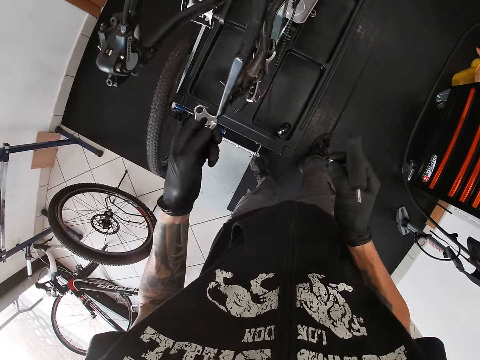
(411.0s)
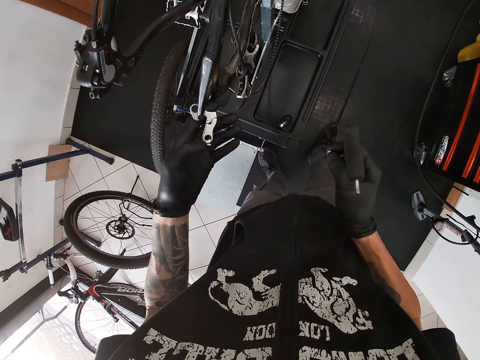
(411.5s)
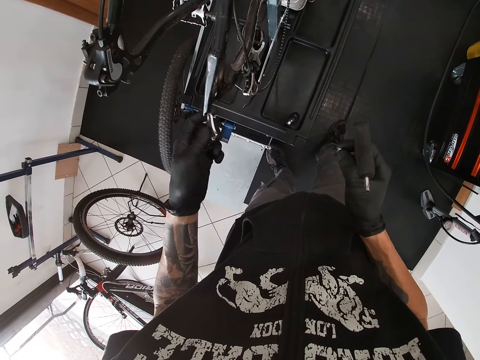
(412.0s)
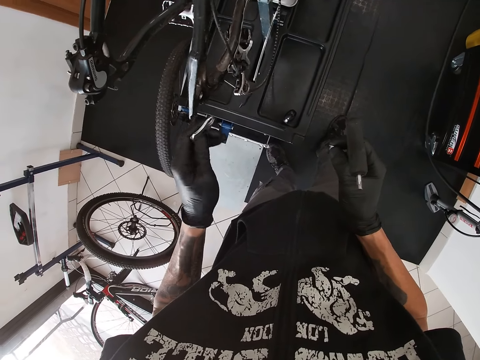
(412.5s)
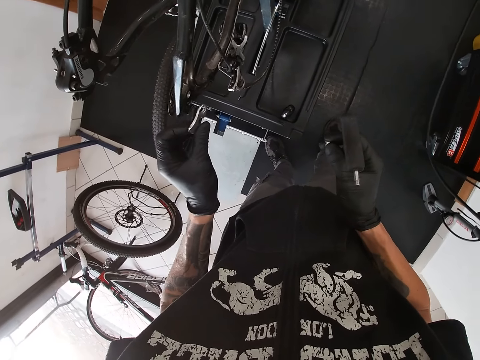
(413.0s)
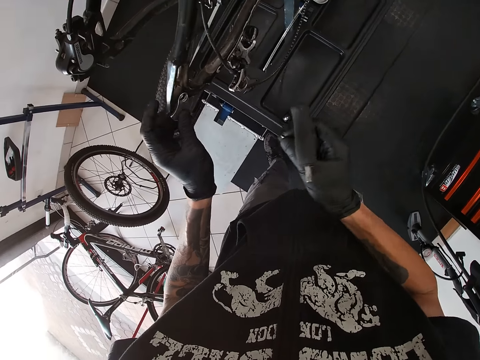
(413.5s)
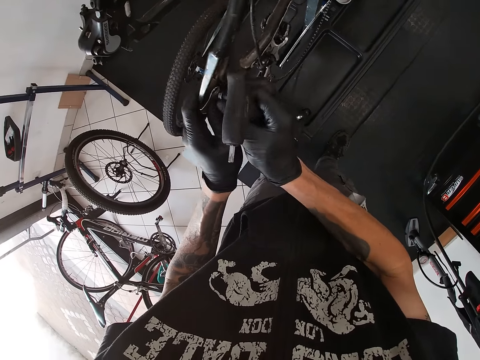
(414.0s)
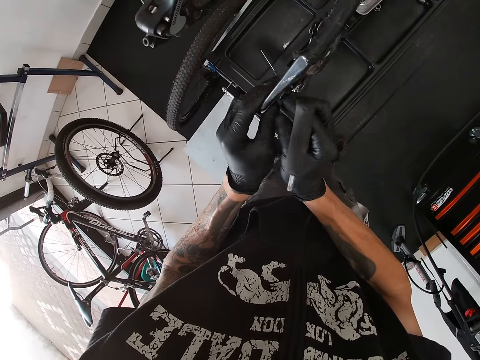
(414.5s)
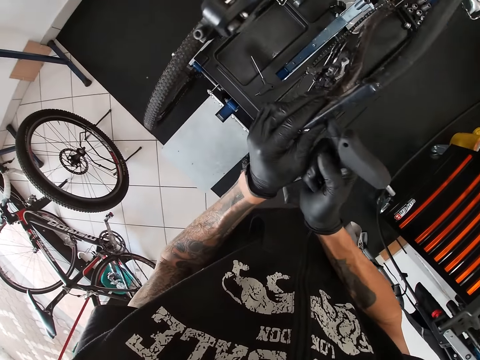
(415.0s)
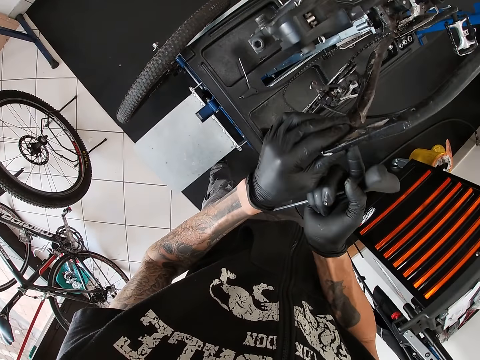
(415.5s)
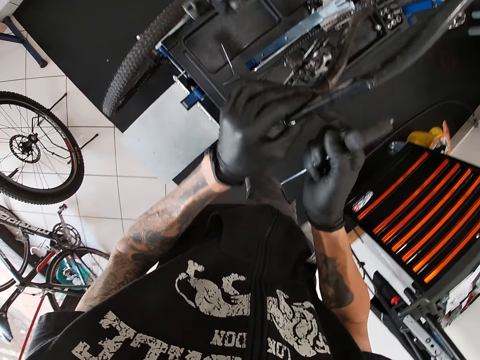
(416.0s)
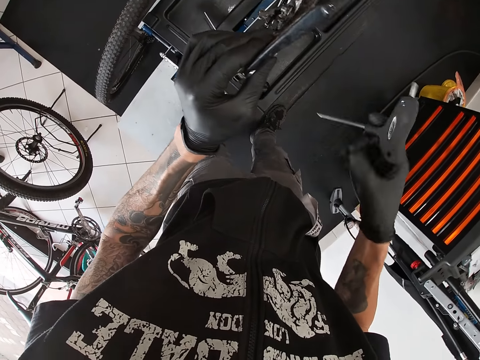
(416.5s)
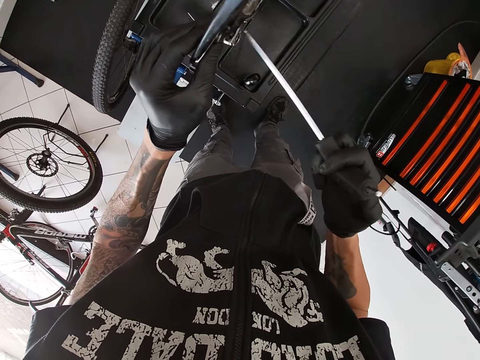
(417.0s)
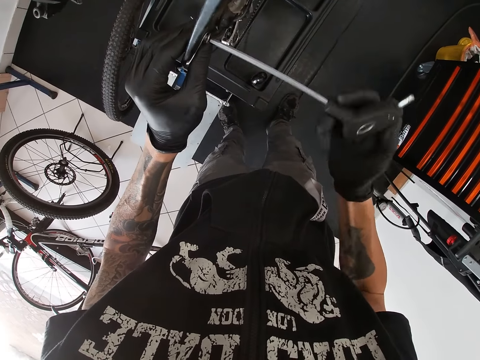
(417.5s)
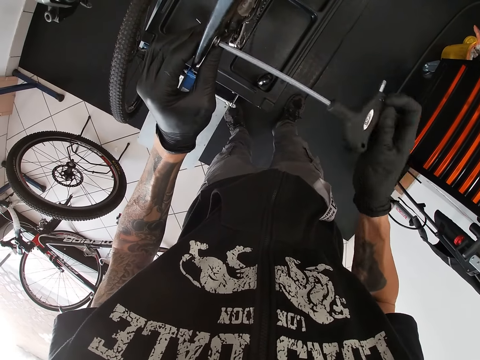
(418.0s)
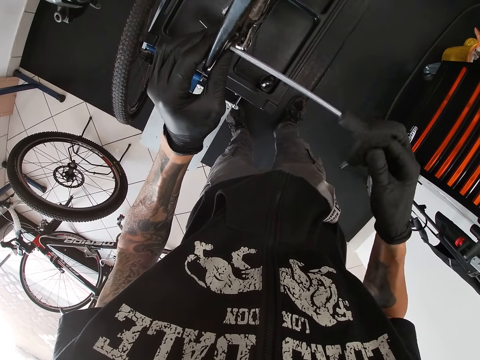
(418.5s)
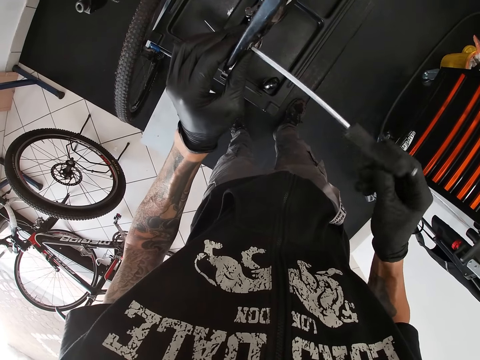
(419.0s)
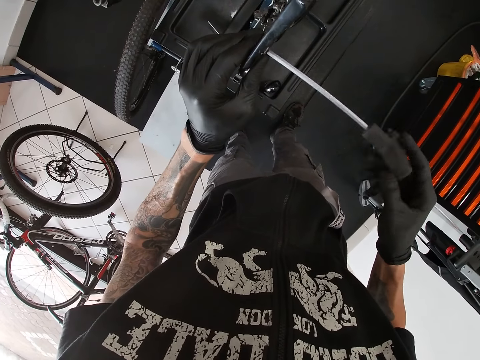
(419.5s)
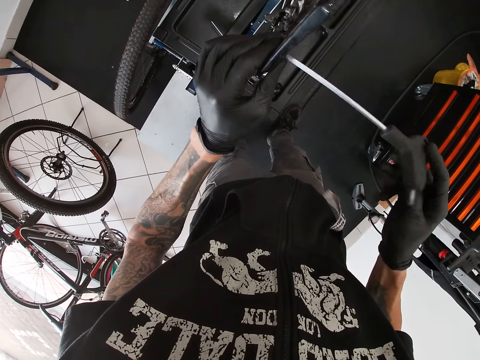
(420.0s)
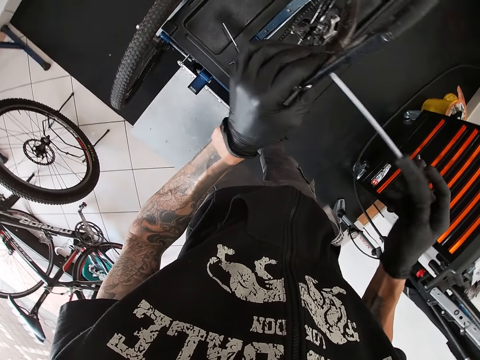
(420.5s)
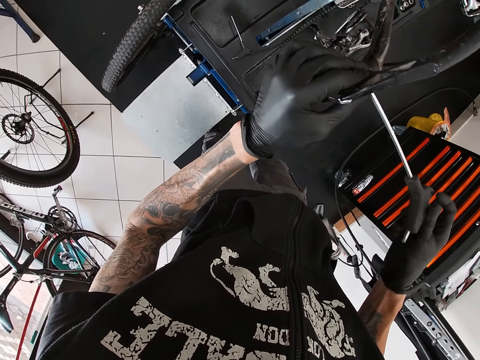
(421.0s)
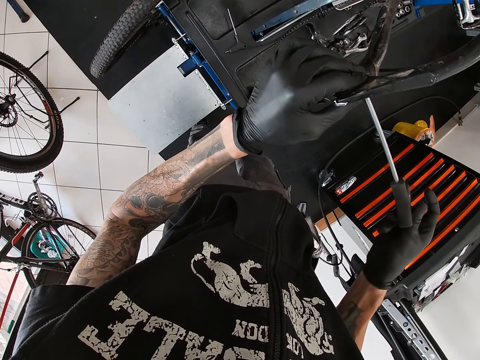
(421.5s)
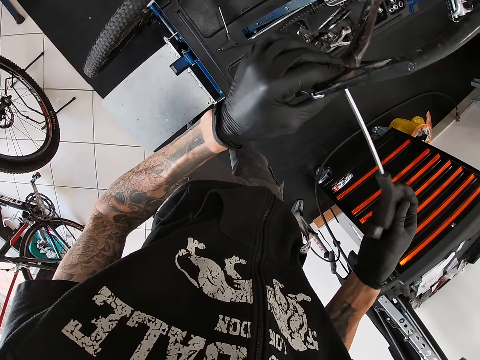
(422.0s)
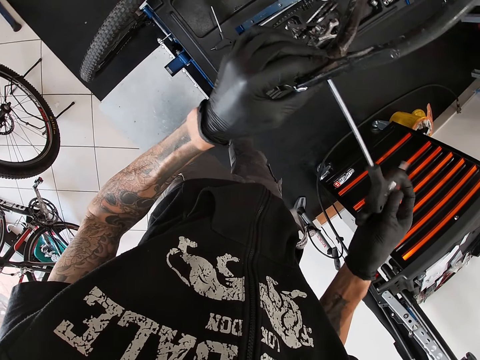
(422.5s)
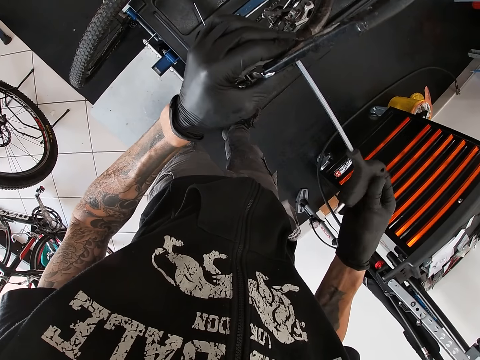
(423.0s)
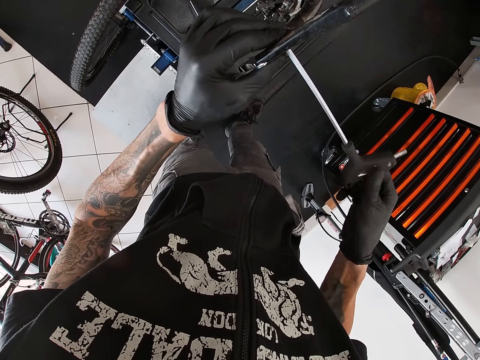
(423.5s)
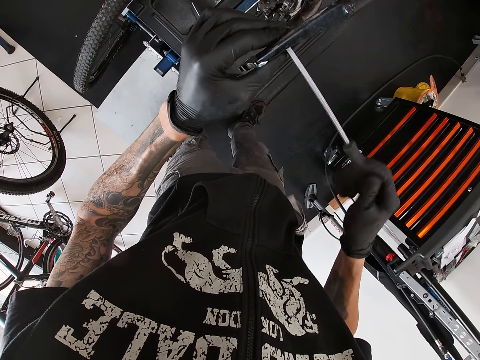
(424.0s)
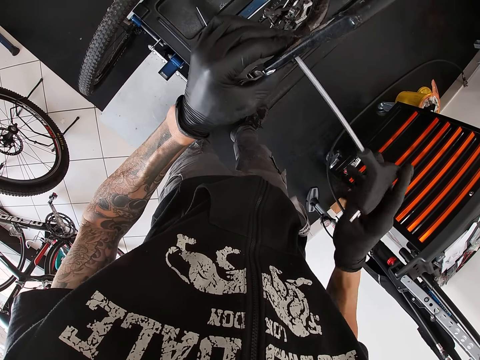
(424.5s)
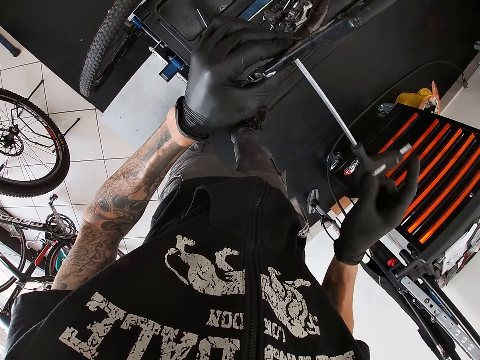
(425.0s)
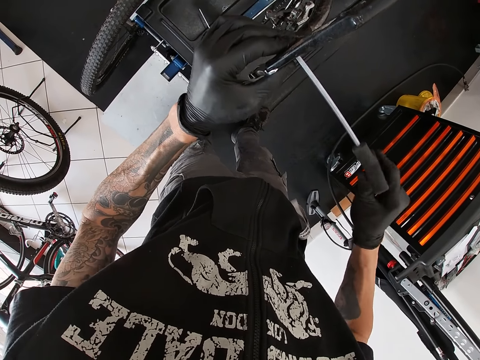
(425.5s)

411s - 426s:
The camera wearer places the gear shift or right derailleur on a bicycle gear with his left hand. He places the nut in his right hand on the gear shift on the bicycle gear. He holds the gear shift and the nut on the bicycle gear. He screws the nut with the screwdriver in his right hand. He fixes the right derailleur on the bicycle.

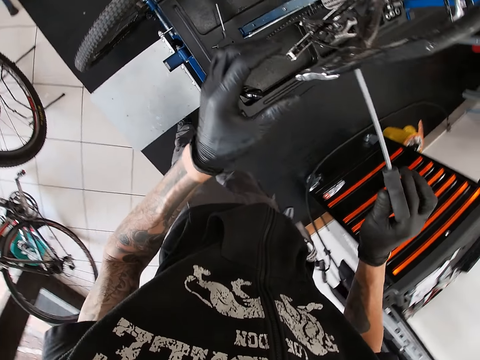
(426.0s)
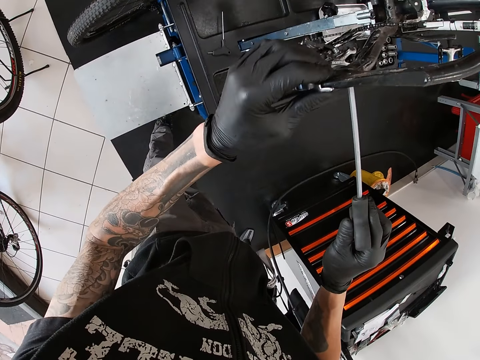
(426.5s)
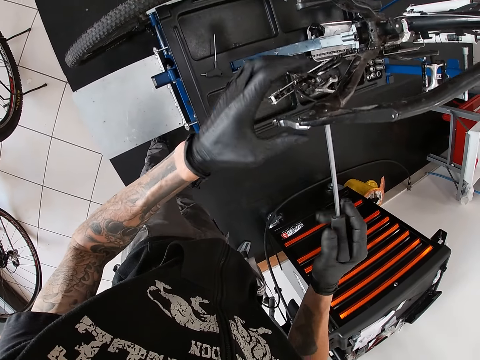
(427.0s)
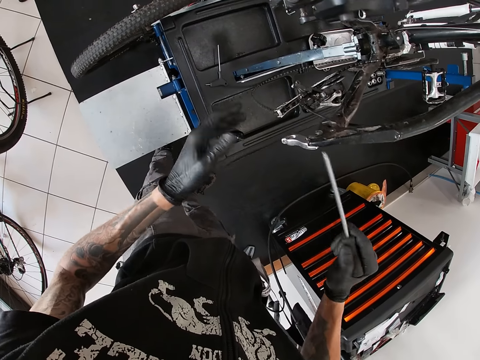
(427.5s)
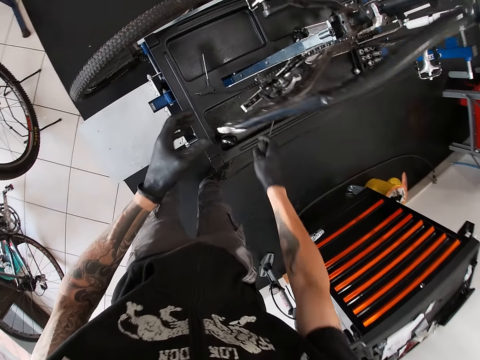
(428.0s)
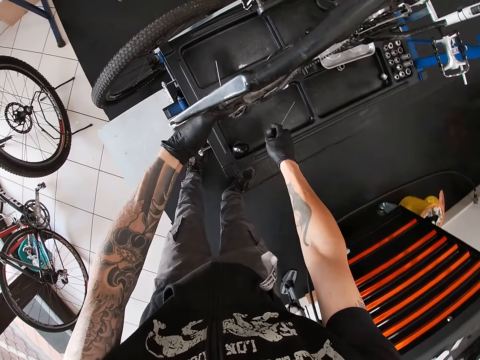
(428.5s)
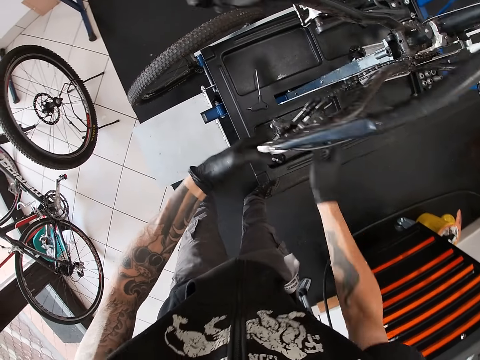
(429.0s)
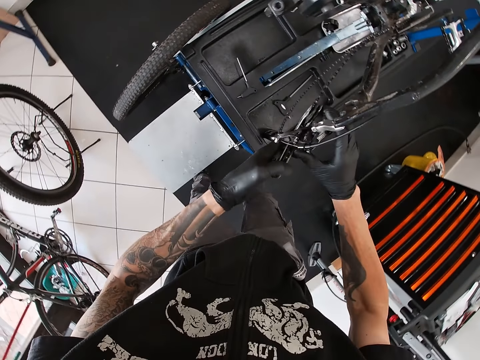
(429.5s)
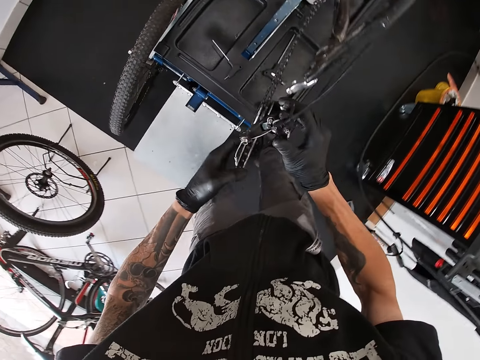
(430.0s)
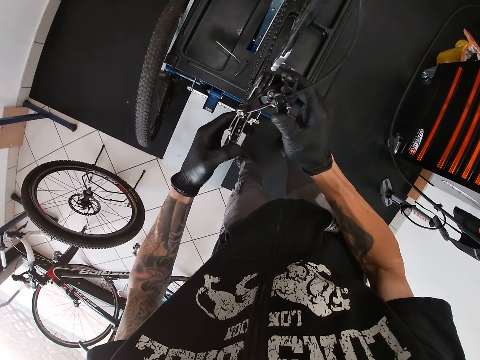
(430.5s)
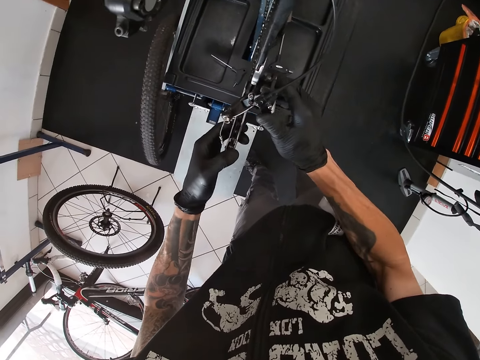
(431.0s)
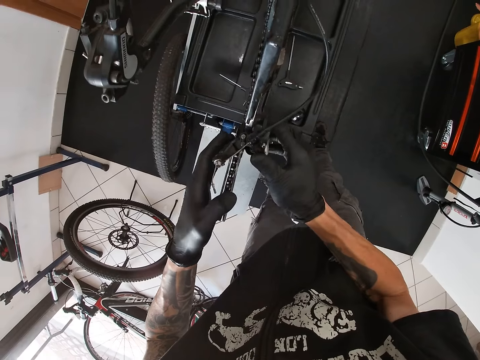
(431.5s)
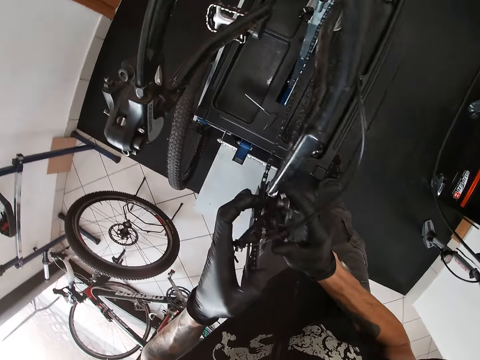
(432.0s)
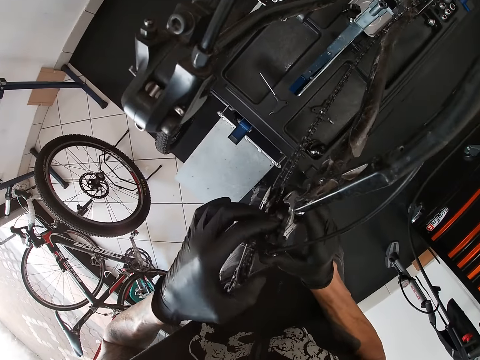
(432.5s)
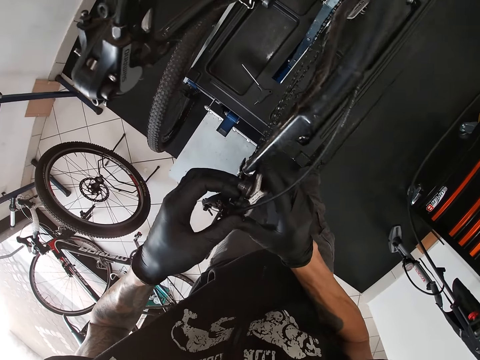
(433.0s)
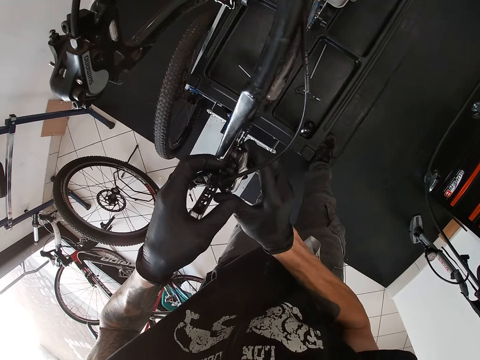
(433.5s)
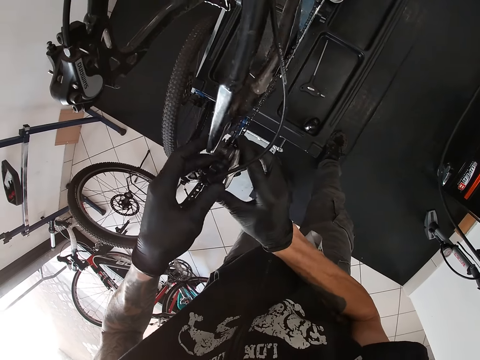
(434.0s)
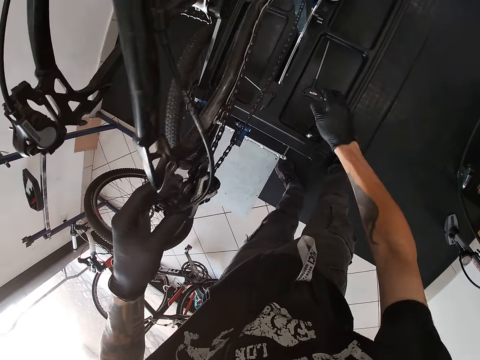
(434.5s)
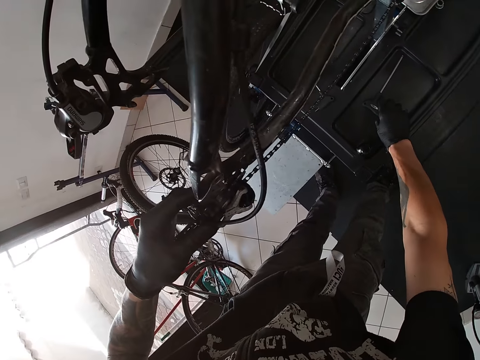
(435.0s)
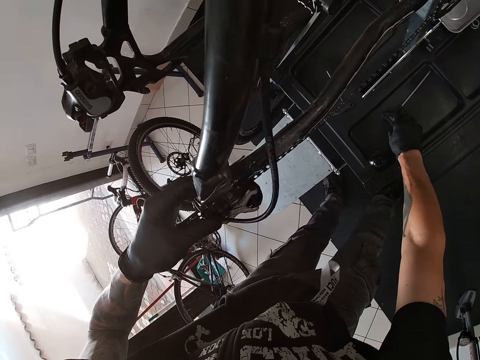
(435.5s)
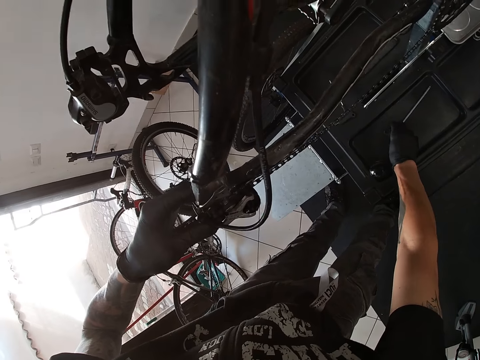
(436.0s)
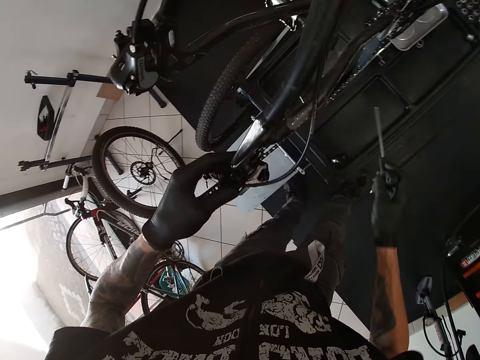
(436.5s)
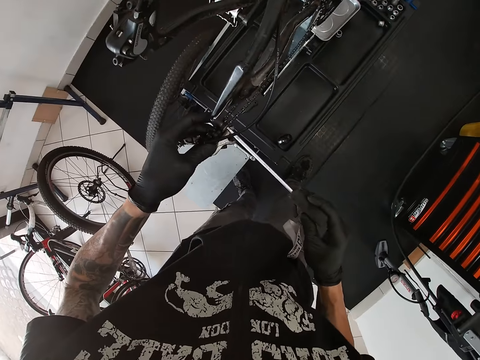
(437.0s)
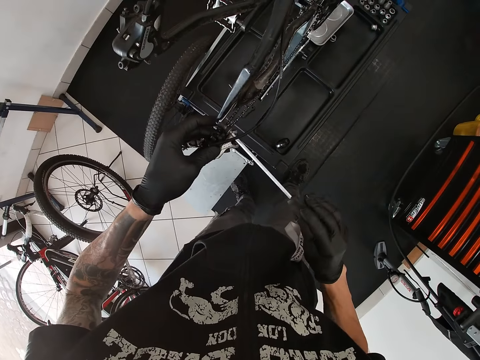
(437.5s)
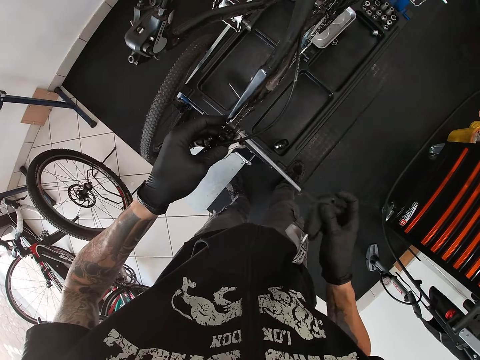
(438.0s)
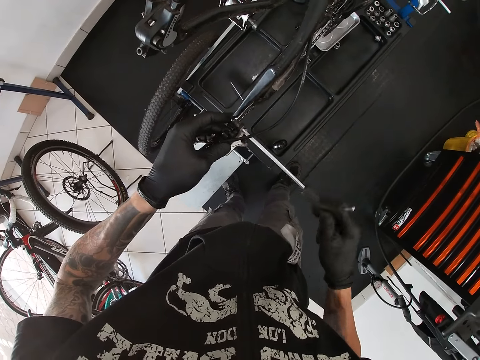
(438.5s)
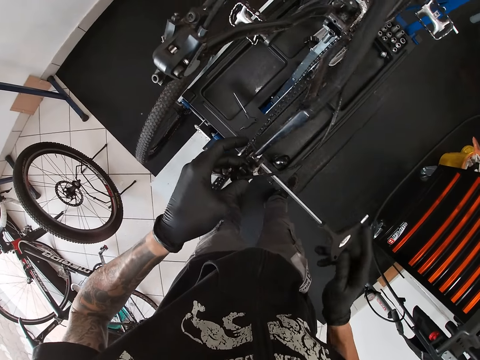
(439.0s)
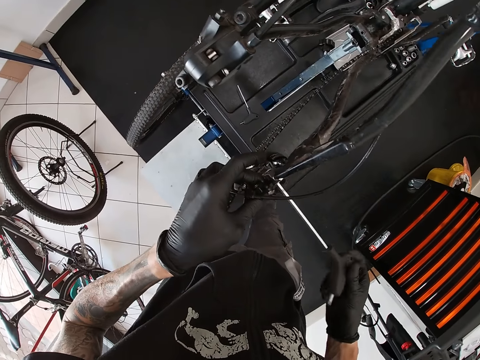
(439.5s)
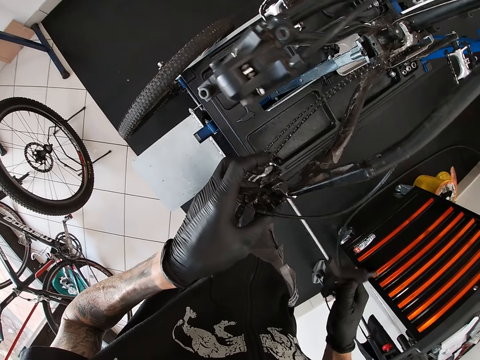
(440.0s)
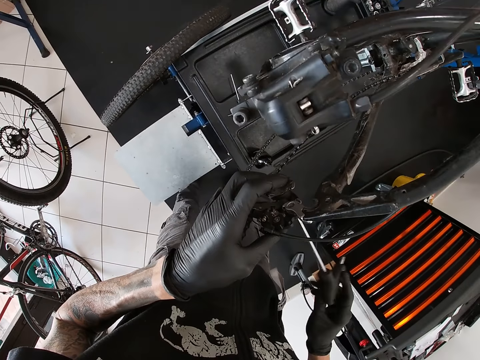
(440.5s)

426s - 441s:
The camera wearer drops the screwdriver in his right hand on the shelf. He adjusts the rear gear system with both hands. He picks up the screwdriver from the shelf with his right hand. He holds the gear system with his left hand. He screws the nut into the back wheel of the bicycle with the screwdriver in his right hand.
